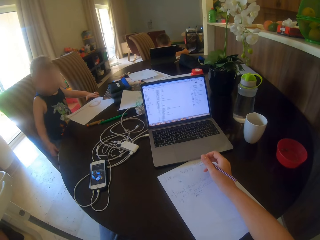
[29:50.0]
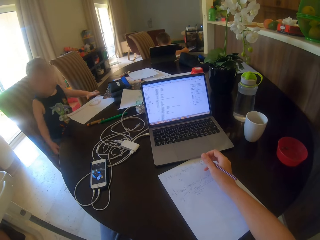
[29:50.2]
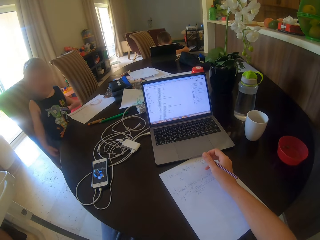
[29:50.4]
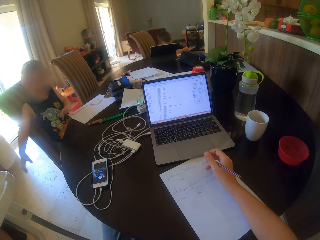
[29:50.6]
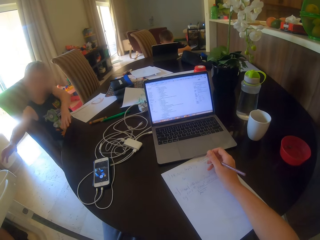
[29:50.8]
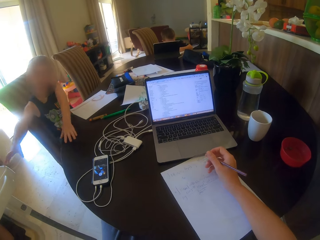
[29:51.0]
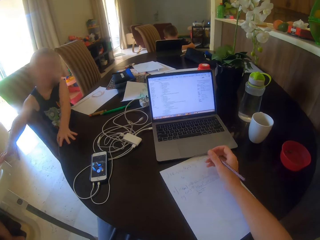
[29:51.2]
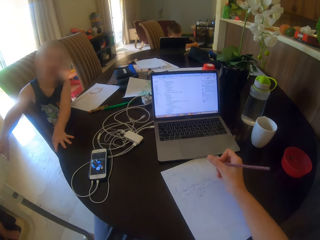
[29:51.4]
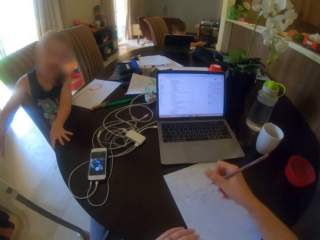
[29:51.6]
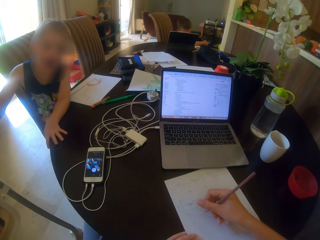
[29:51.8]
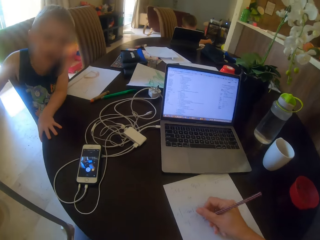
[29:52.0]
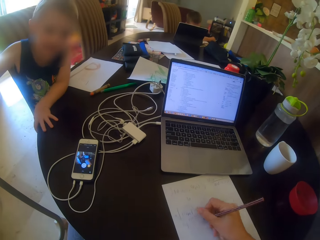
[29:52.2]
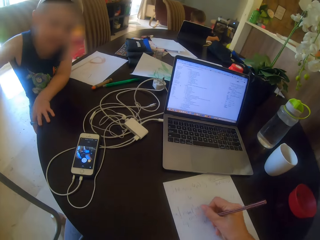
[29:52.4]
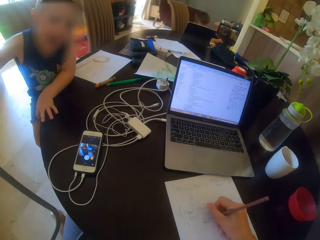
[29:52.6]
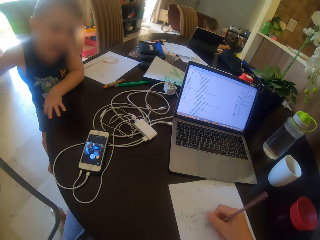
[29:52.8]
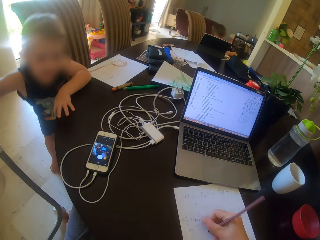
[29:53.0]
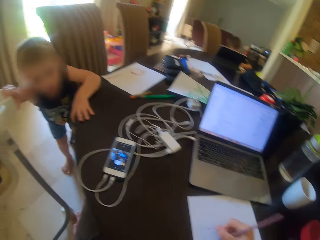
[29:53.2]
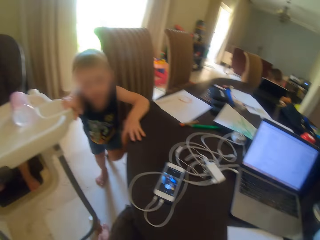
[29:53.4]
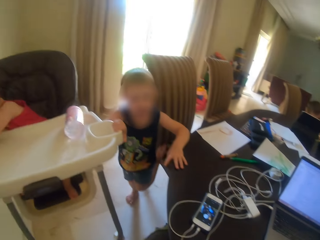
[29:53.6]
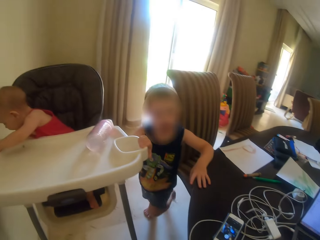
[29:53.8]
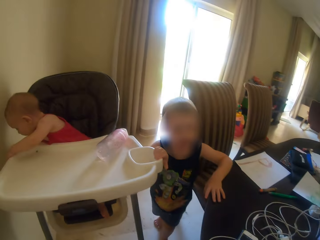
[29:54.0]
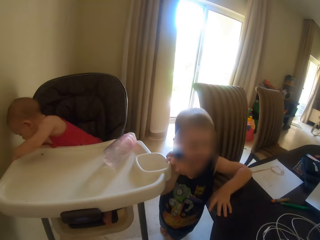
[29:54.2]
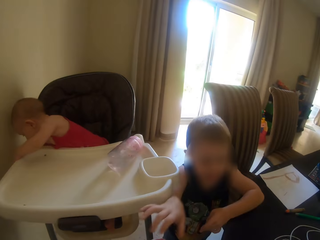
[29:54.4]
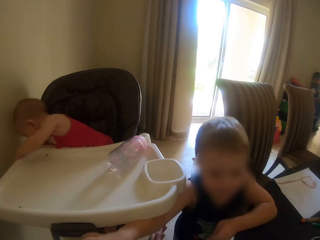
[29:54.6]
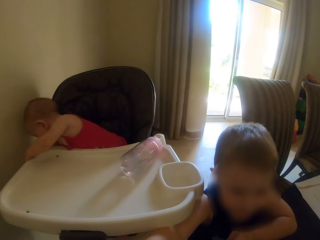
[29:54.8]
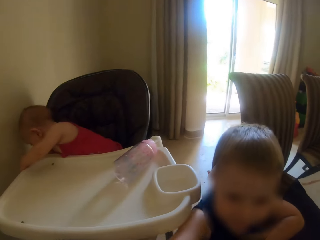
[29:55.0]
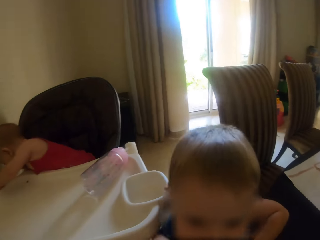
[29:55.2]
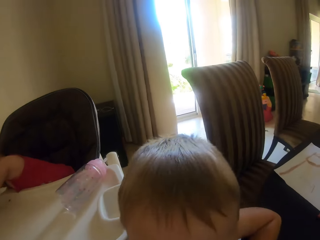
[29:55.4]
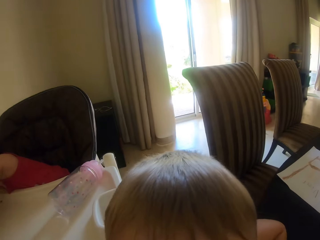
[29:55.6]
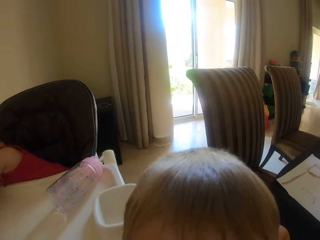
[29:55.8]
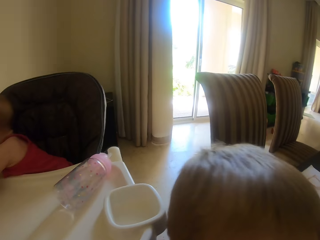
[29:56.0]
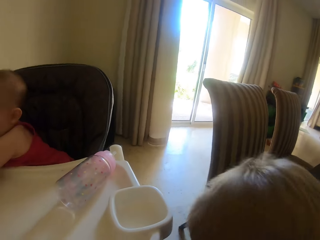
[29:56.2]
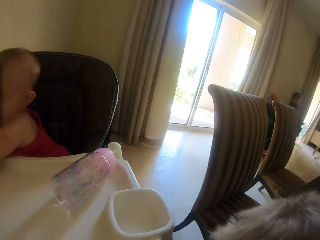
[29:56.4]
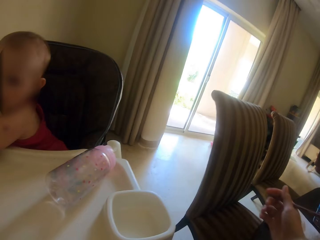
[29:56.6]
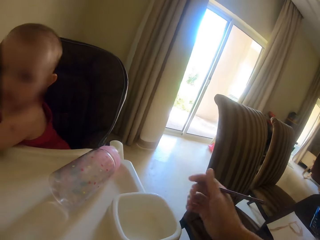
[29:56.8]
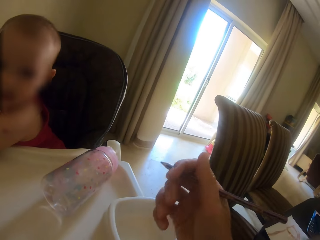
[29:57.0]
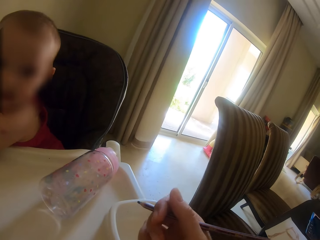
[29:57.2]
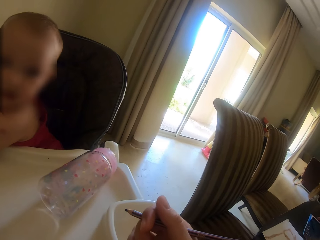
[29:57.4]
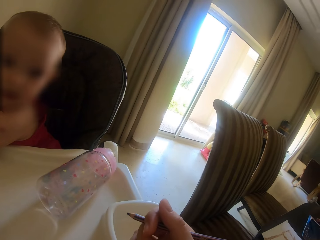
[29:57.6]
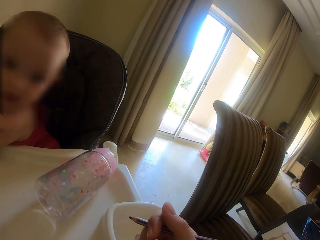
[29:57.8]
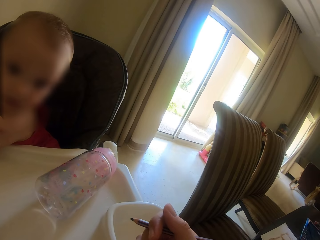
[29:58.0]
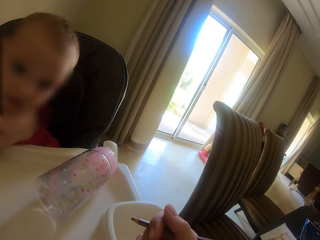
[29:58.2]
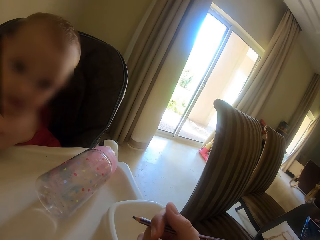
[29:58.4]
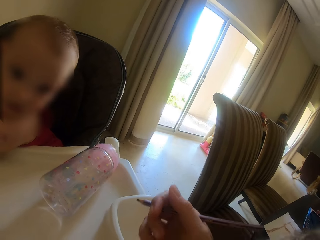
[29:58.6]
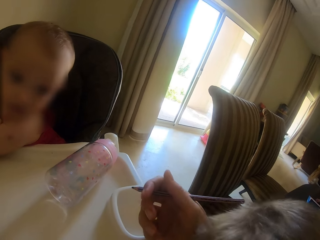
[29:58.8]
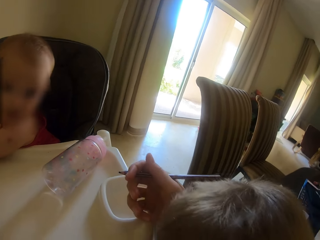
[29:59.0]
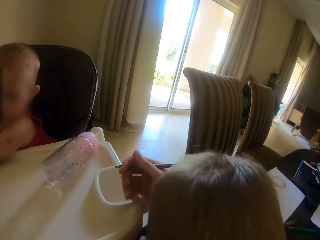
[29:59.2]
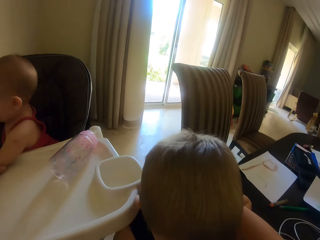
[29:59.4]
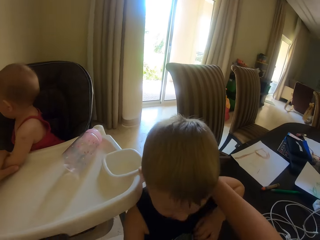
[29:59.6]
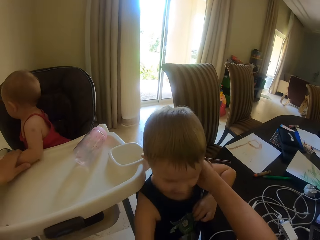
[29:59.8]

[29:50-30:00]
The camera wearer writes on the paper. They stare around. They hang a hand on a person's shoulder. They hold the baby.

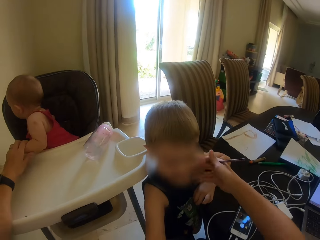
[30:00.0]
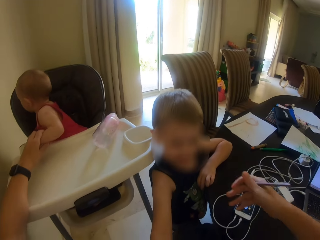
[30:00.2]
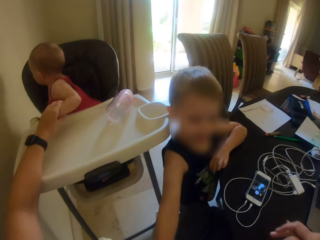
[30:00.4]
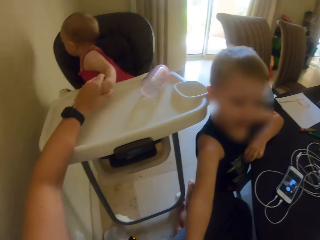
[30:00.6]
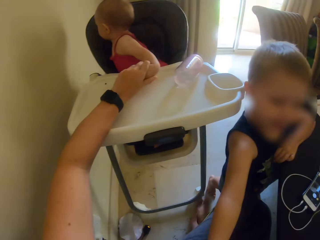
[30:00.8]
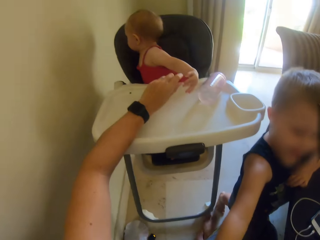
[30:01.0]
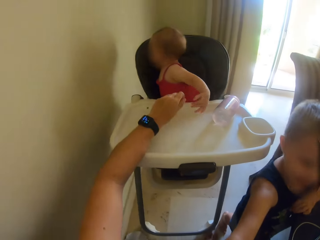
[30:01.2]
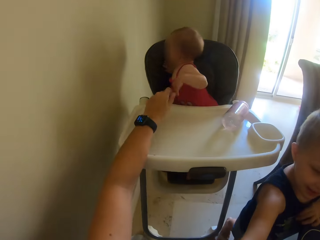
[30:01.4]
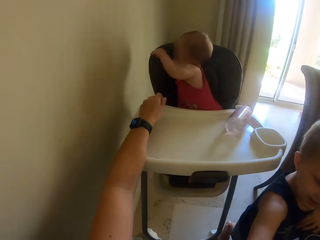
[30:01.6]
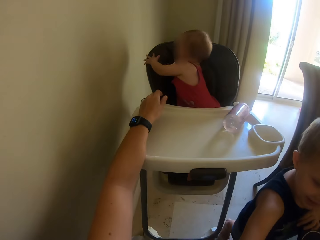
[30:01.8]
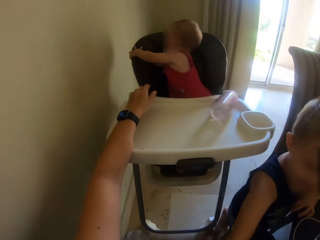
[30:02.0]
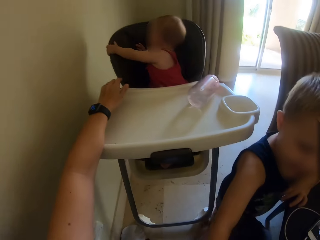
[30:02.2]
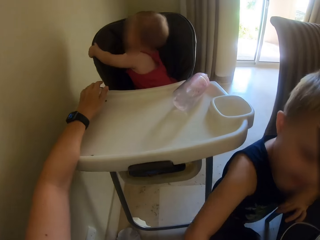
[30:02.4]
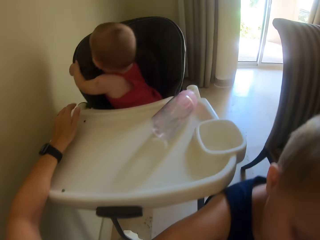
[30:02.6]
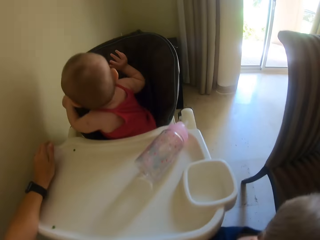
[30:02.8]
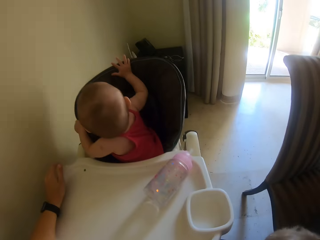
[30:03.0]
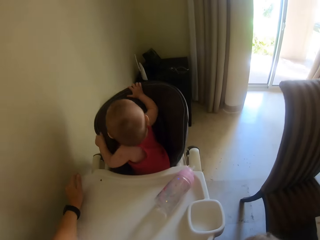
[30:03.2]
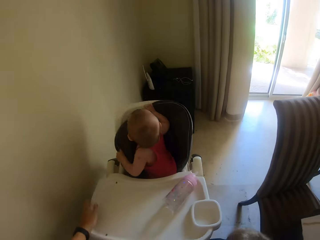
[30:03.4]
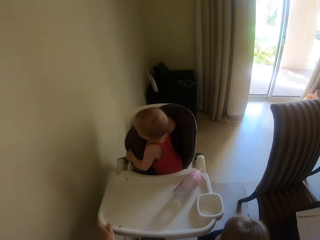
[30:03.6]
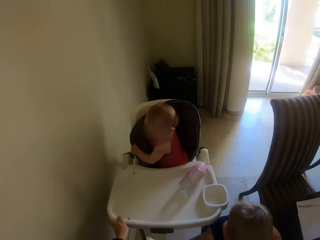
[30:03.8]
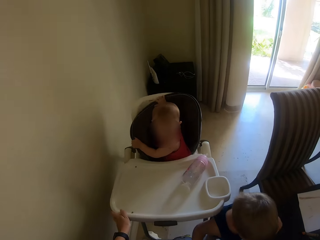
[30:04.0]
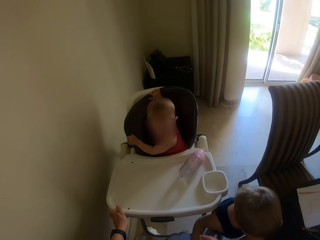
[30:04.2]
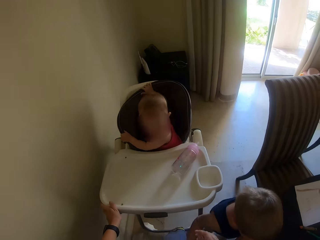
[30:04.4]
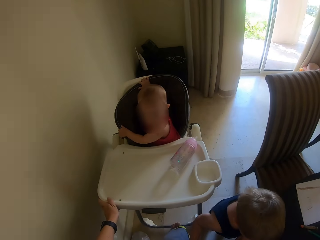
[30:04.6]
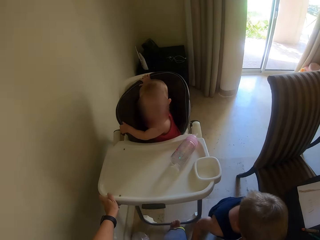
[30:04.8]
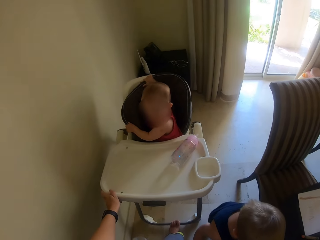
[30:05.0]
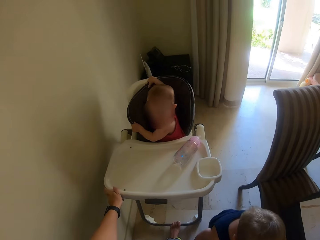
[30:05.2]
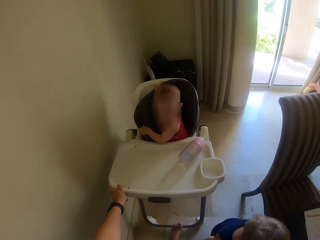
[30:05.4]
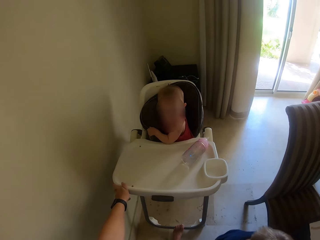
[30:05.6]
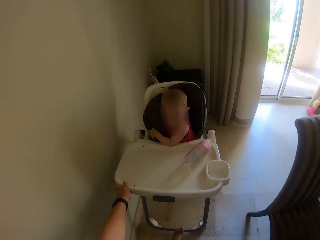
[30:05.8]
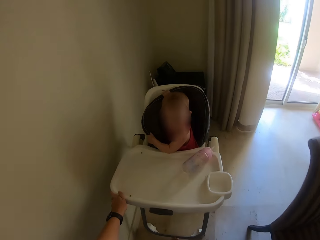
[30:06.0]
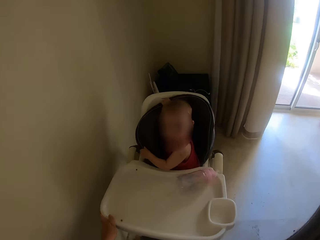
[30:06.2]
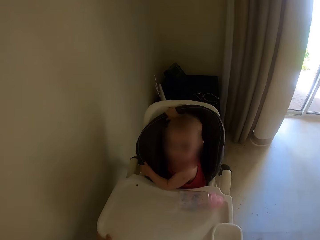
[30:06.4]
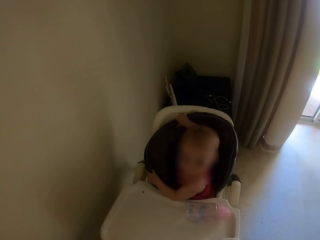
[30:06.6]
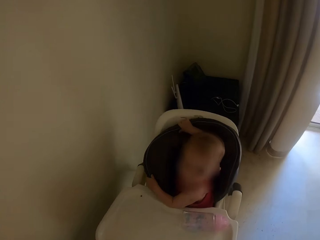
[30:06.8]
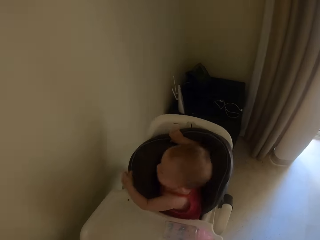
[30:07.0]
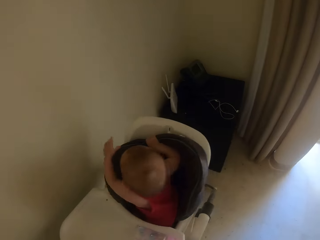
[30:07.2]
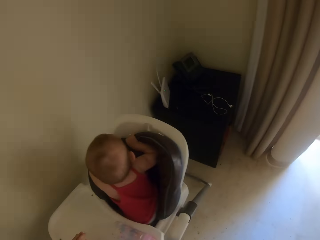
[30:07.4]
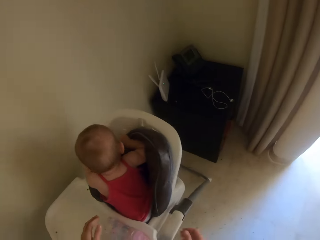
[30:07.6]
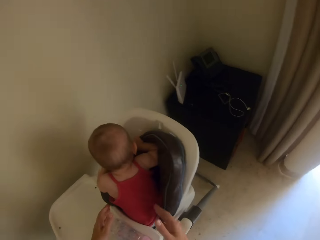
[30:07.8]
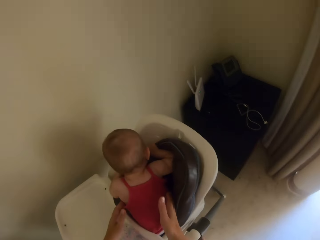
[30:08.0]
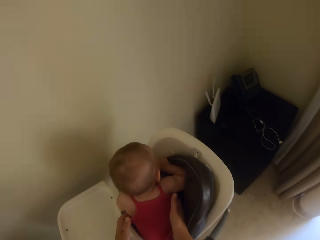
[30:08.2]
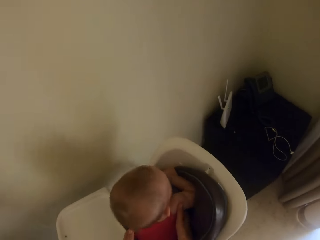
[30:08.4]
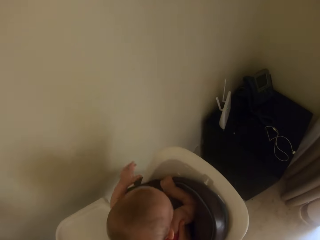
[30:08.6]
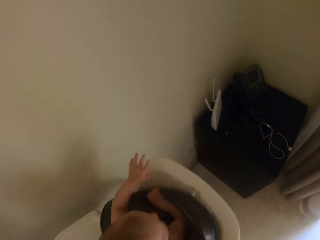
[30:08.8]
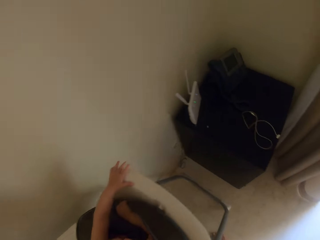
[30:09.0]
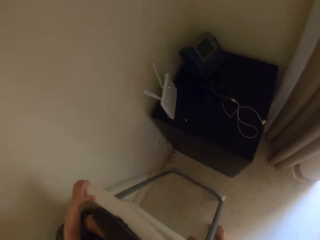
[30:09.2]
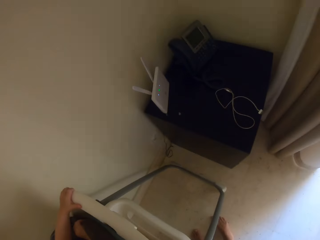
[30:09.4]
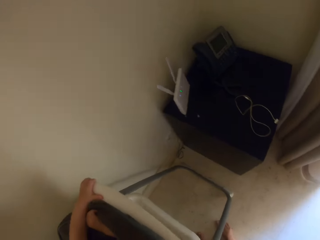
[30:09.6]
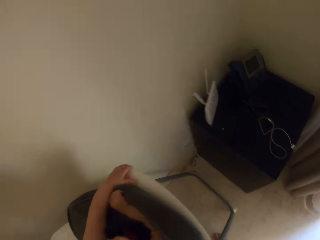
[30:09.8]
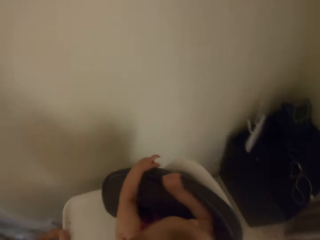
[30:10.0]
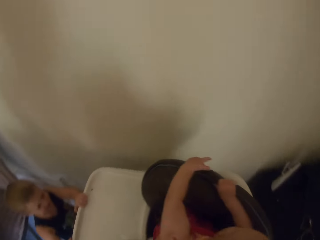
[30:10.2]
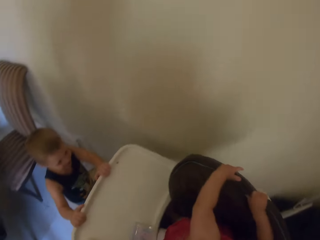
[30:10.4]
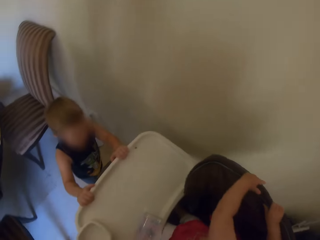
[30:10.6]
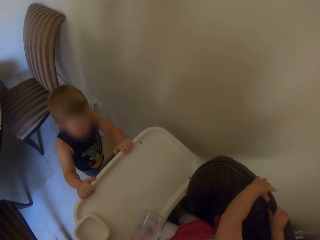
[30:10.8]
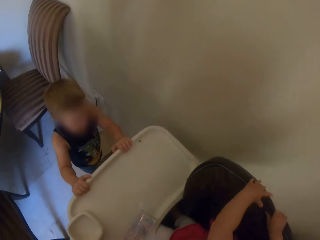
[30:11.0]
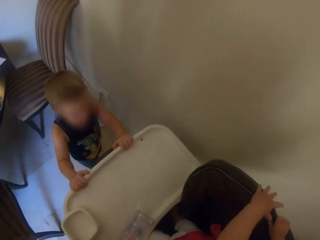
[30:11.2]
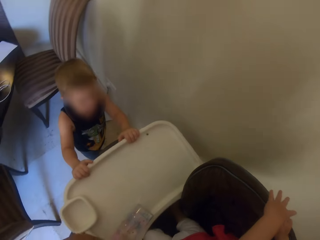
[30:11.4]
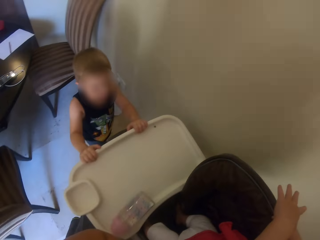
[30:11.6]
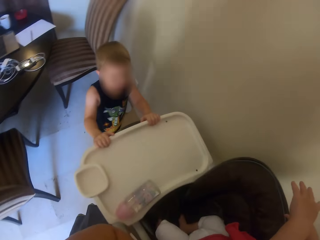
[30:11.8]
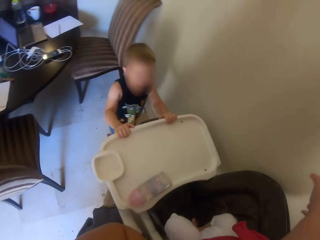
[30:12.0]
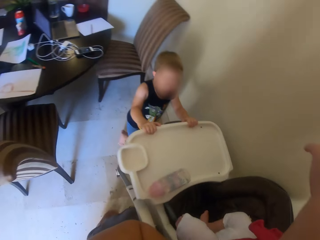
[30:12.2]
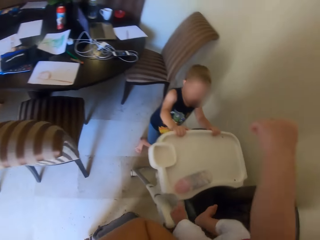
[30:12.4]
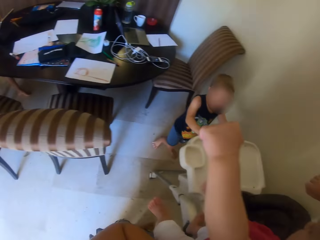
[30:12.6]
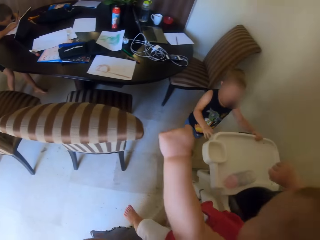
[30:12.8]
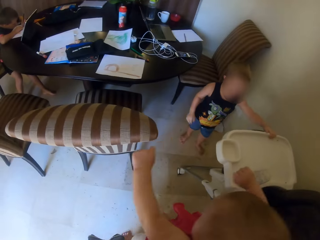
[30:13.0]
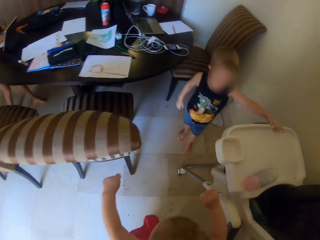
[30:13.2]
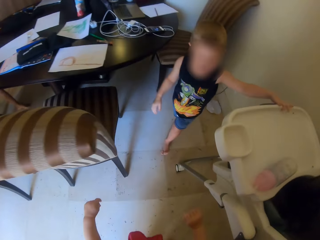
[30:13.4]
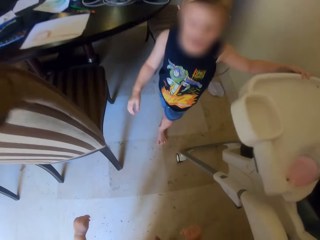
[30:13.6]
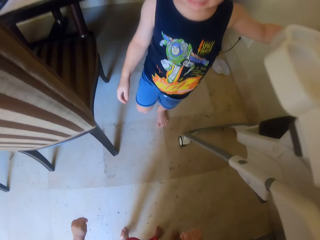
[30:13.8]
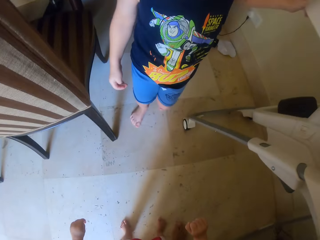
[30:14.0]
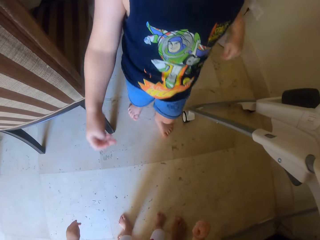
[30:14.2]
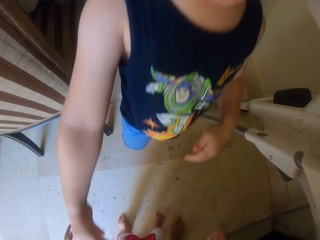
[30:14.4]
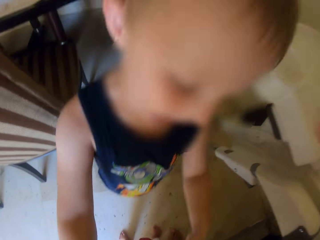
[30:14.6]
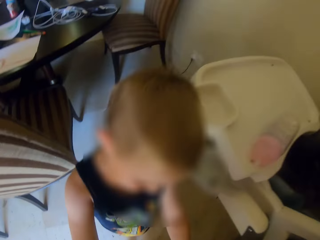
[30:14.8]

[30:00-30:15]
The camera wearer holds the hand of a person. A child plays. The camera wearer gives support to the person. They put the baby down. They lift the person on the ground.
